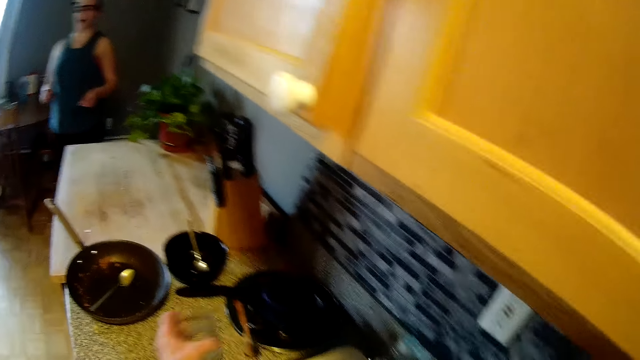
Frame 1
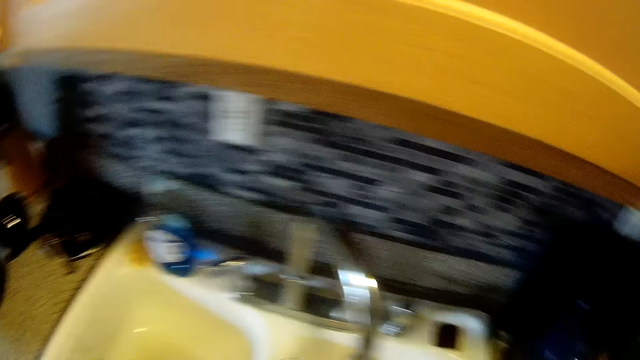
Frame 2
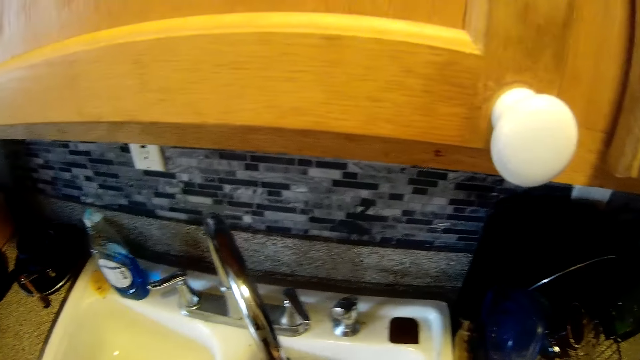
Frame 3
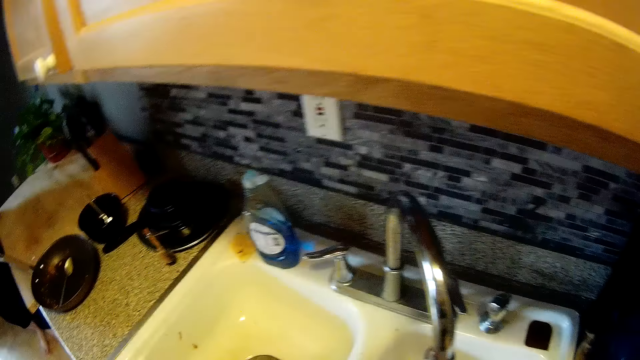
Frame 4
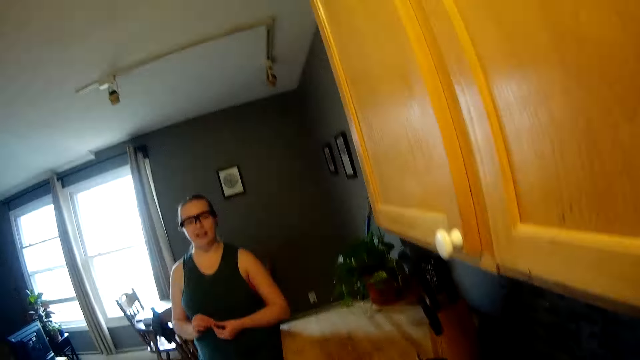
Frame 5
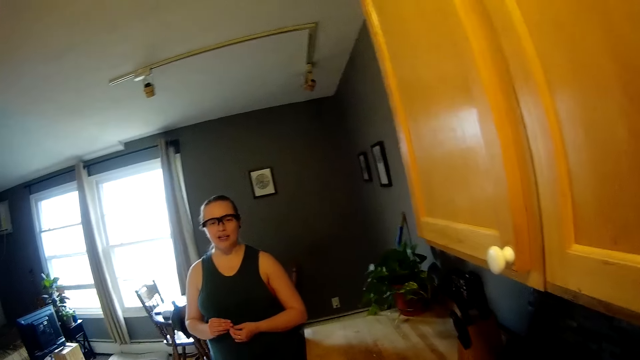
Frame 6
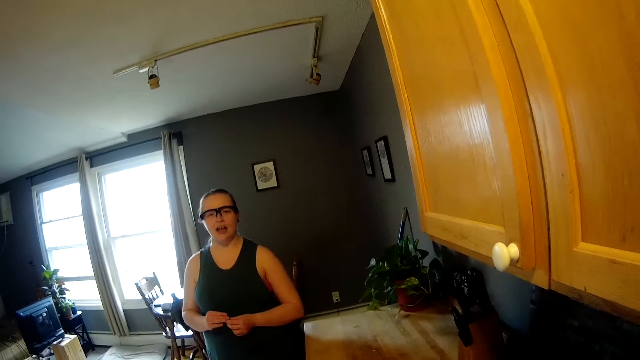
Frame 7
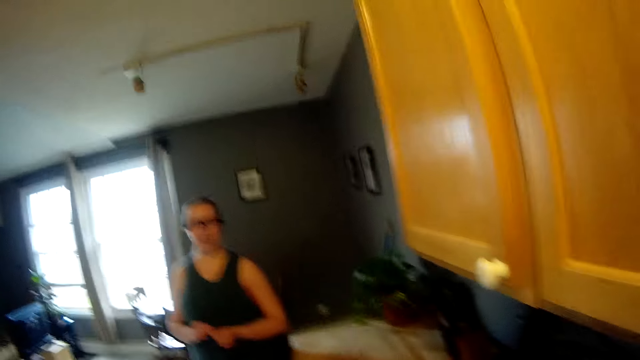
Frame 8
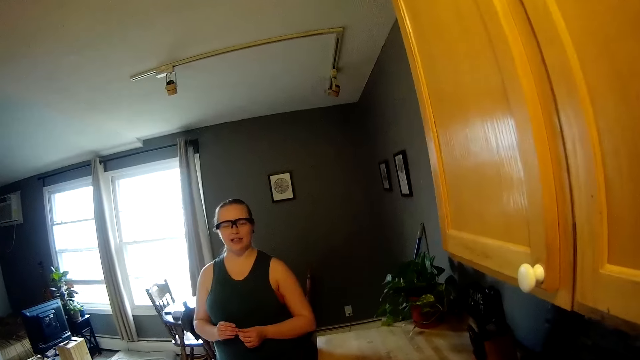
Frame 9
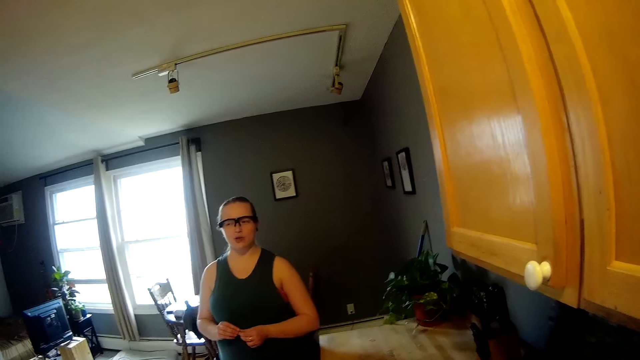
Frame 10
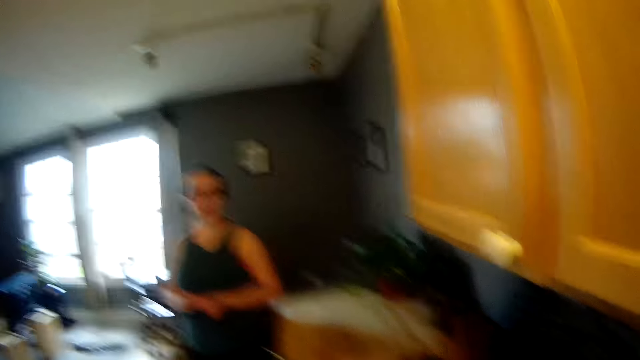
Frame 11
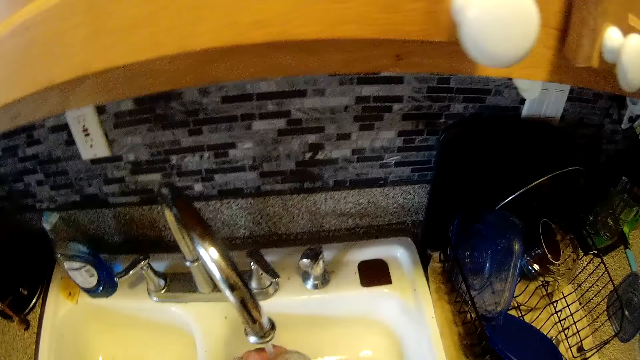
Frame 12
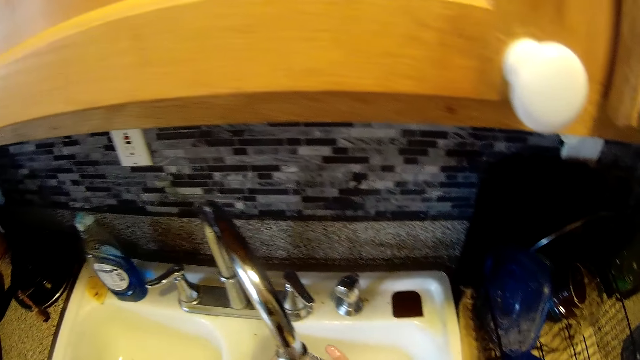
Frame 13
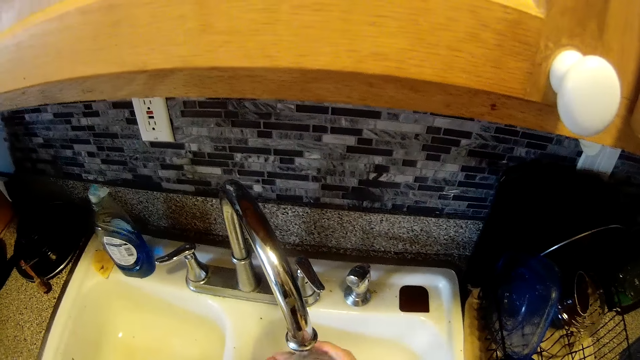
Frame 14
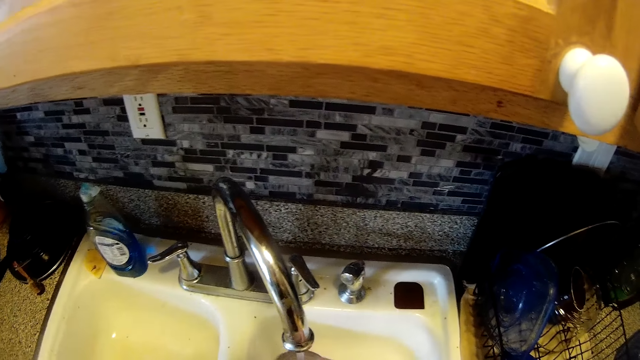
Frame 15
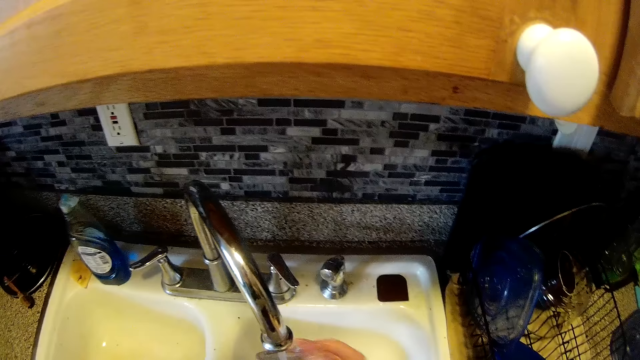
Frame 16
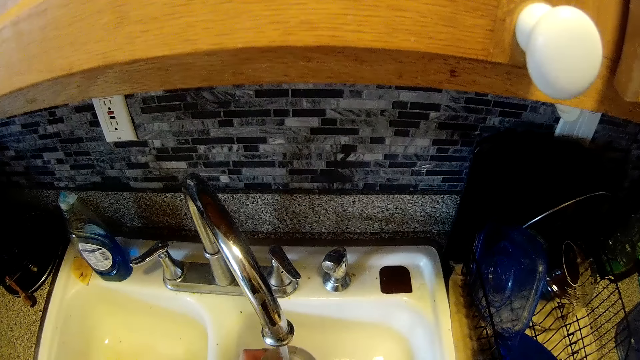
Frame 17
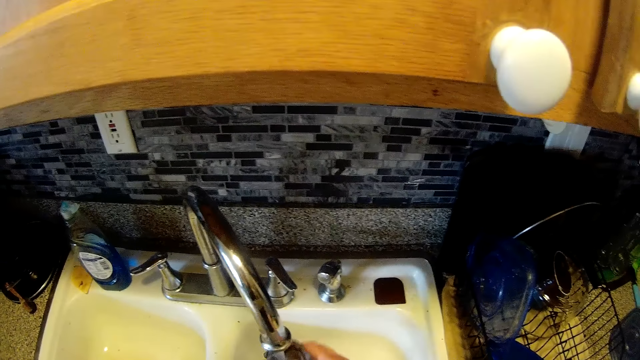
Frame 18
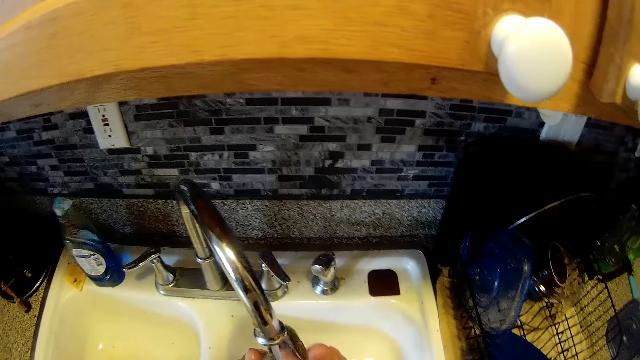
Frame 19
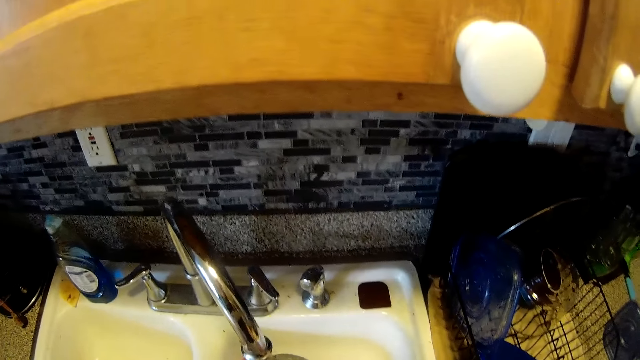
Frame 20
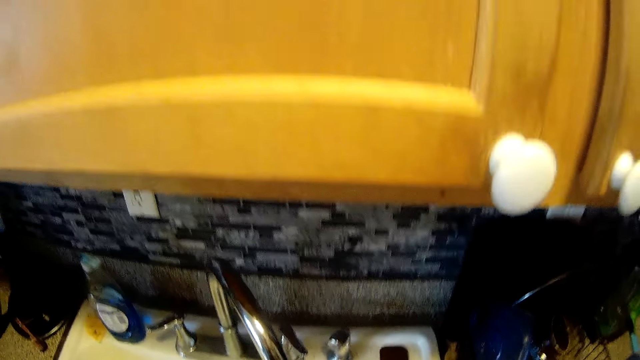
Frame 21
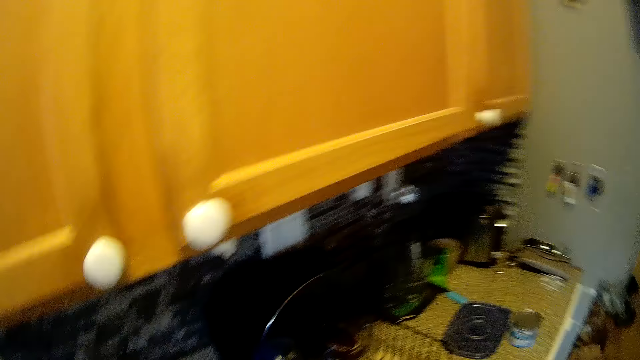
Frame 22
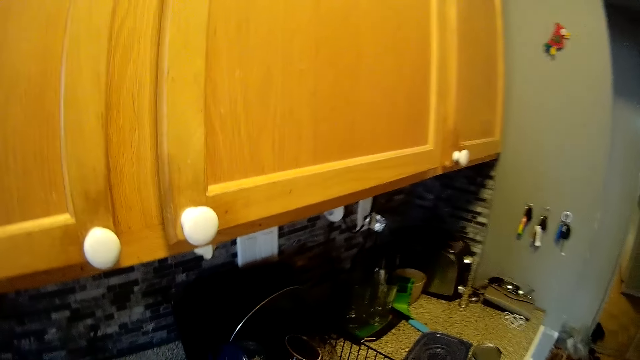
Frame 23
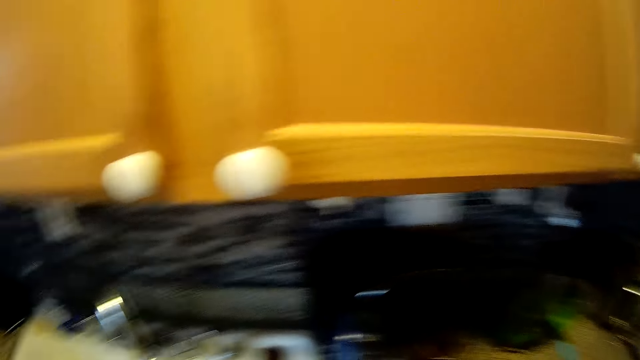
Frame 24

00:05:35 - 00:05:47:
The camera wearer picks the tumbler from the kitchen countertop with his left hand. He talks to a woman. He washes the tumbler under the water from the tap in the kitchen sink with his hands.

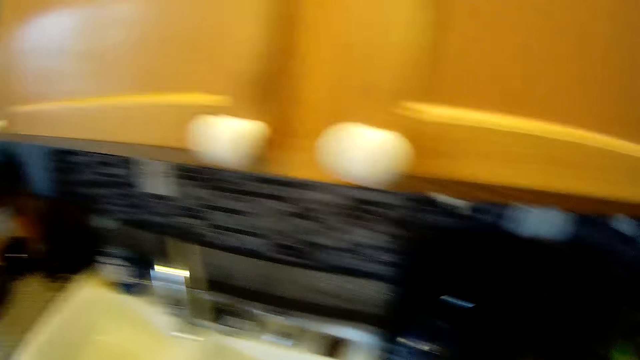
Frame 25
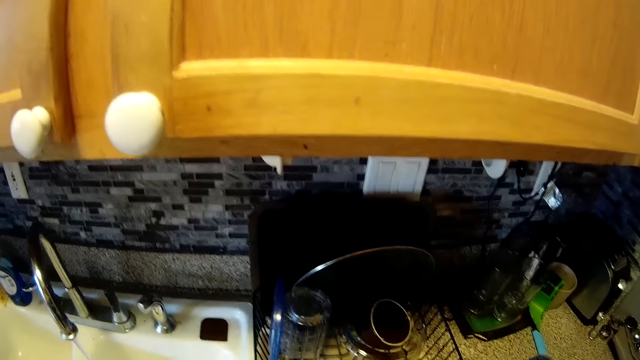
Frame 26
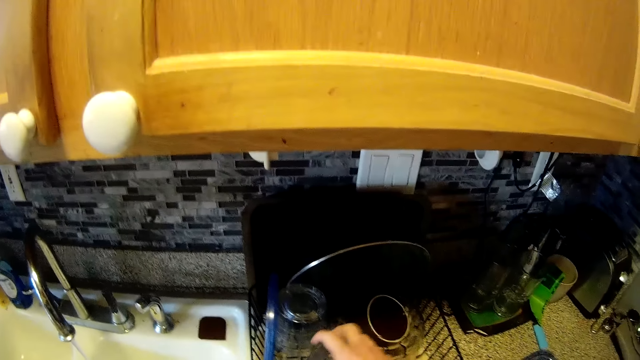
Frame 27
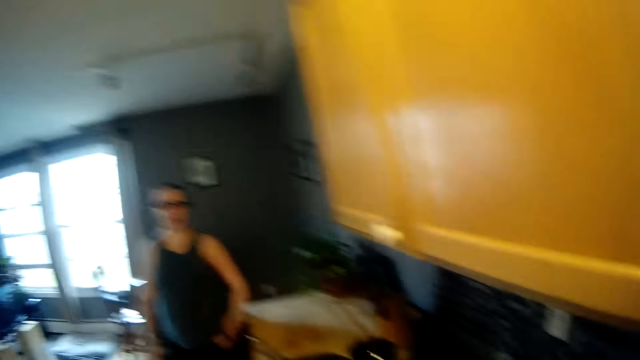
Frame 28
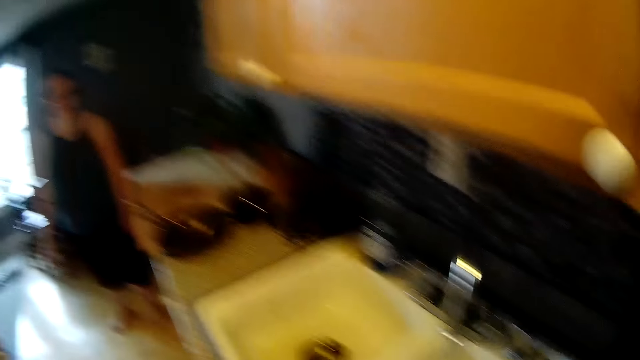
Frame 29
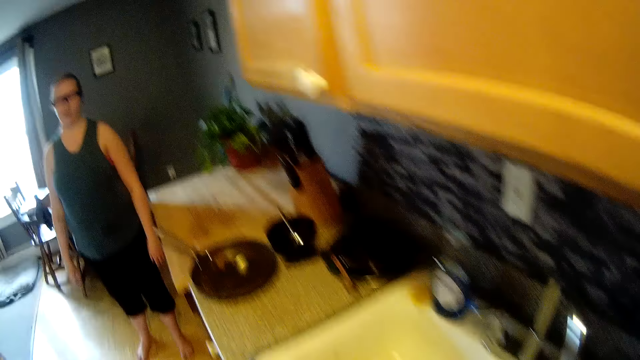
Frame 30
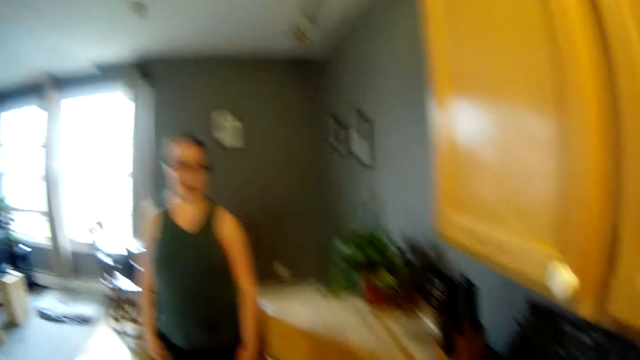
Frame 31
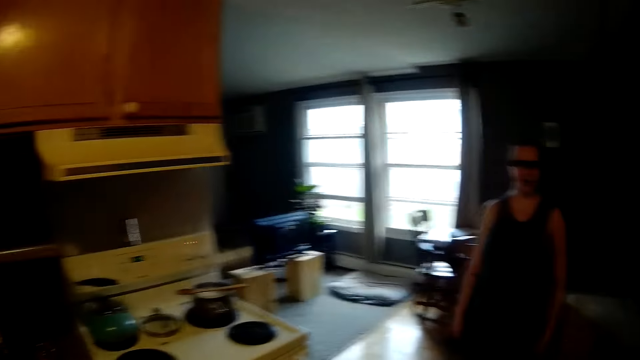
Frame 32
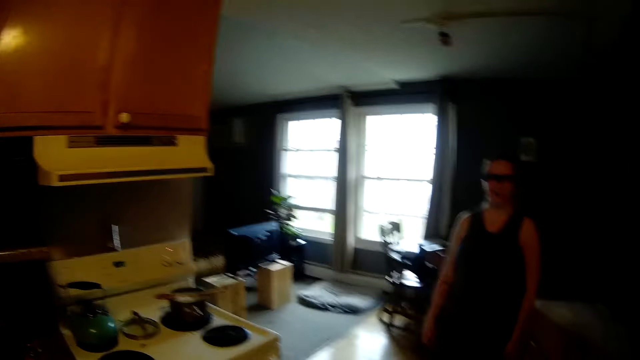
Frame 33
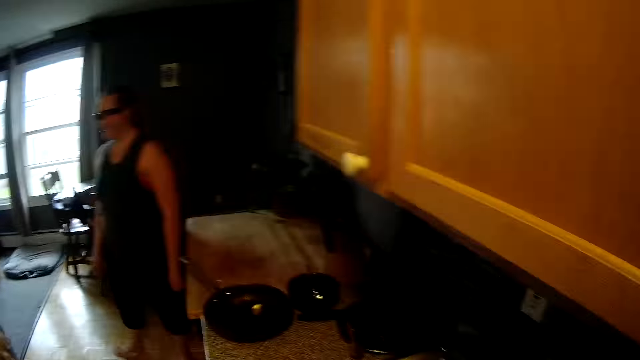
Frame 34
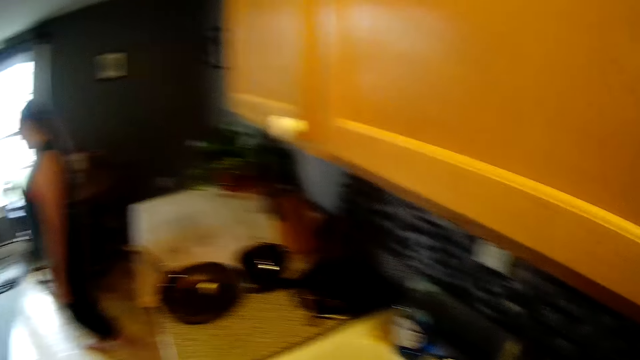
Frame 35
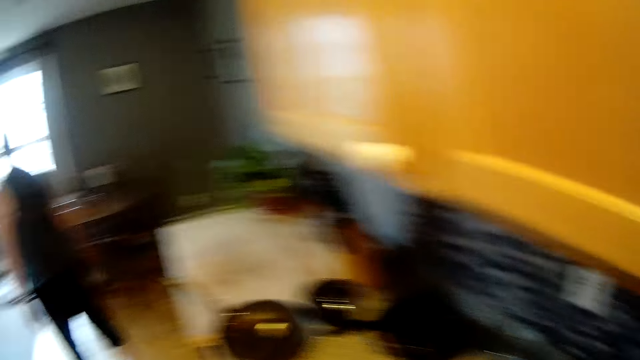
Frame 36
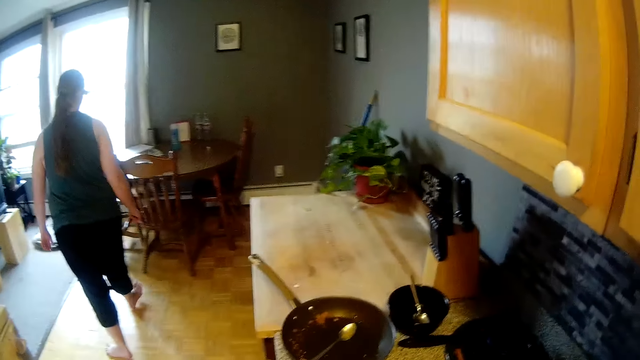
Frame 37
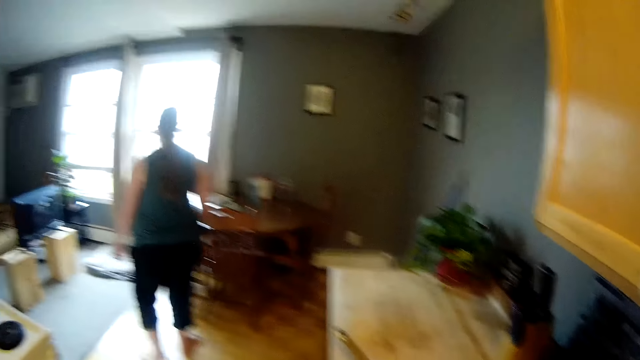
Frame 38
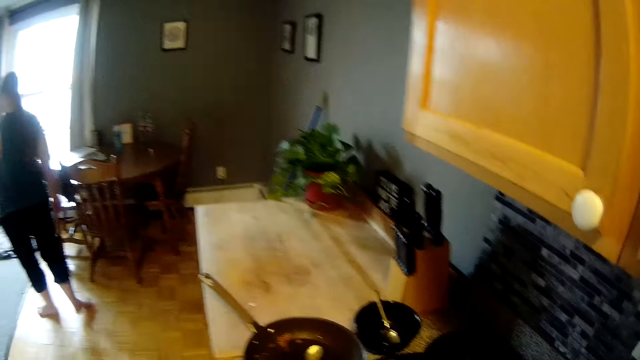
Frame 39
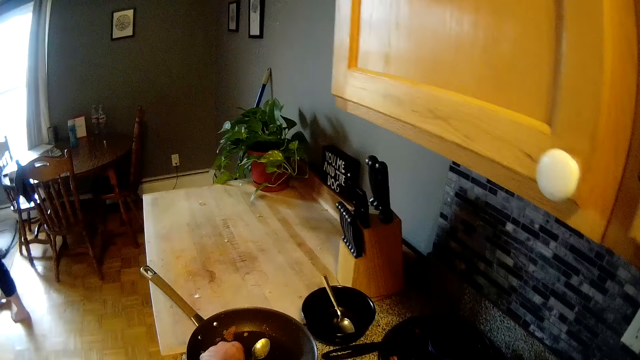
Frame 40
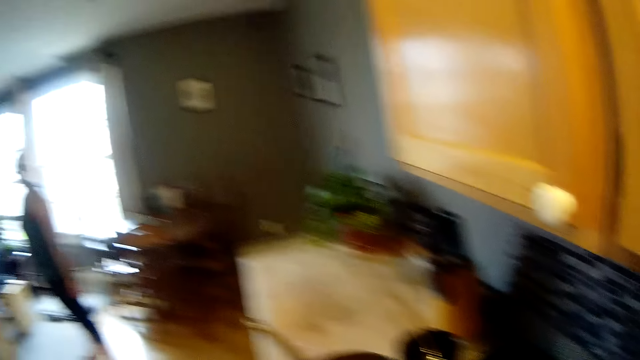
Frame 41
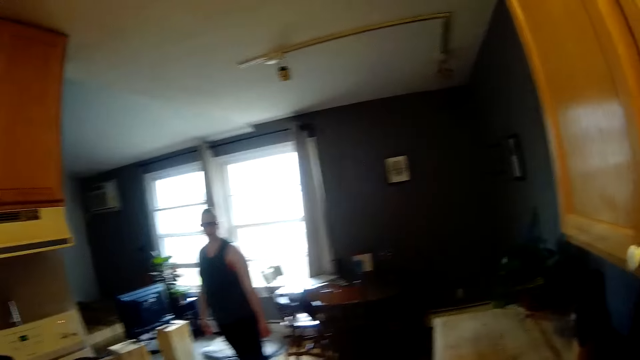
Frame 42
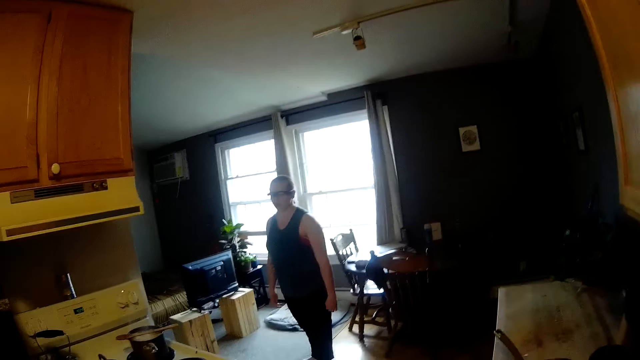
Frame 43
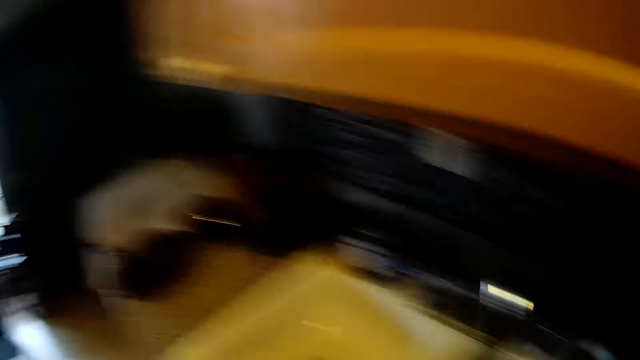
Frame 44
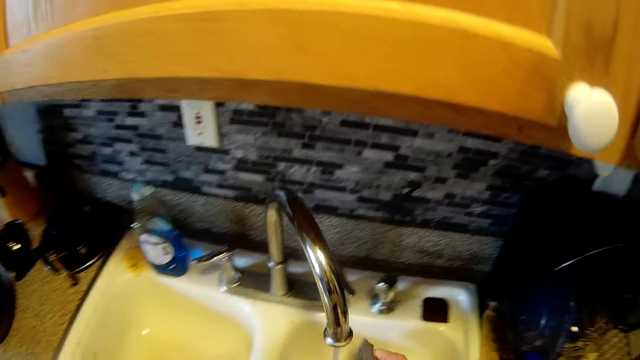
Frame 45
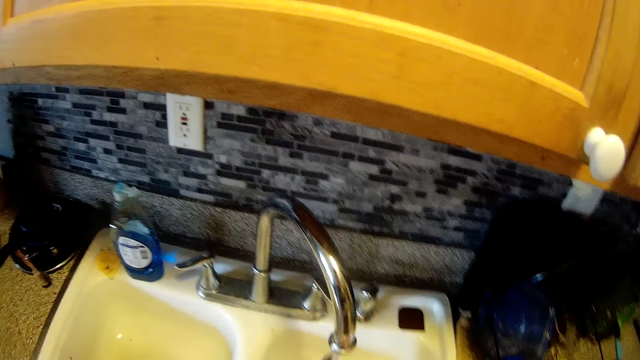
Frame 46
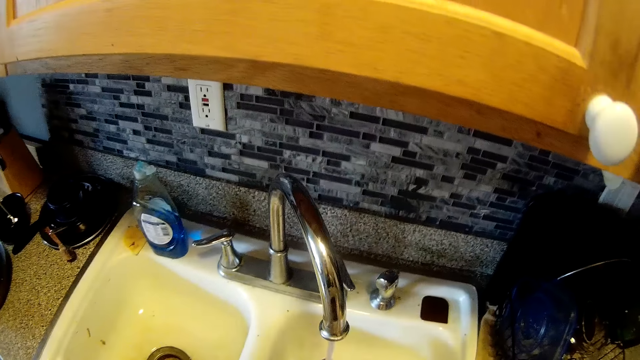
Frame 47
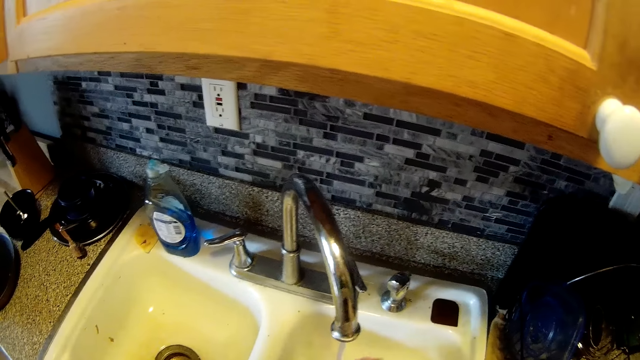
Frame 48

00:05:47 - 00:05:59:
The camera wearer talks to a woman. He picks a spoon from a frypan on the kitchen countertop with his left hand. He washes the spoon under the water from the tap in the kitchen sink with the sponge in his right hand.
